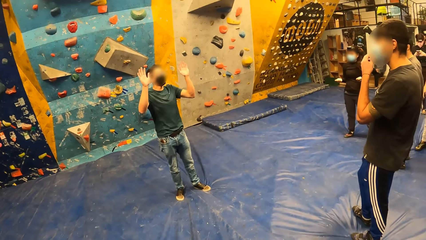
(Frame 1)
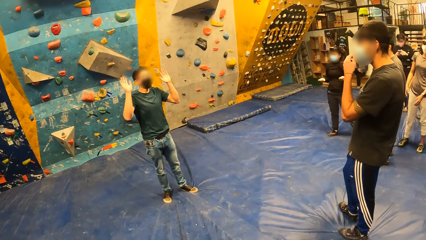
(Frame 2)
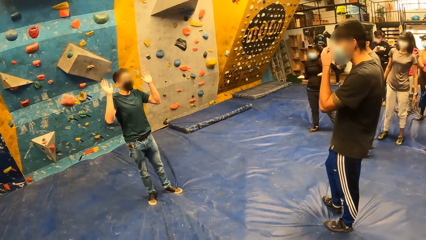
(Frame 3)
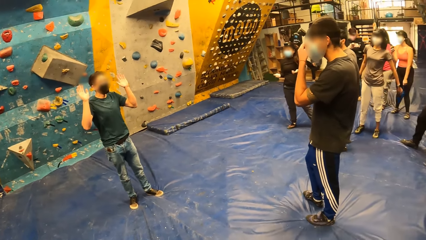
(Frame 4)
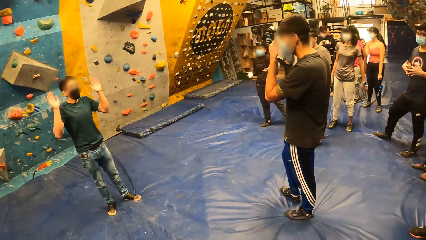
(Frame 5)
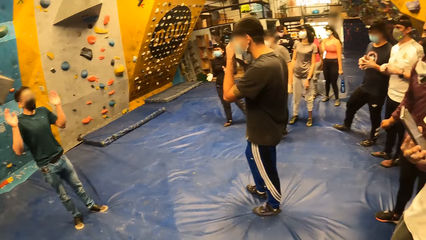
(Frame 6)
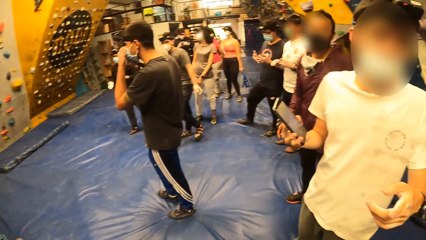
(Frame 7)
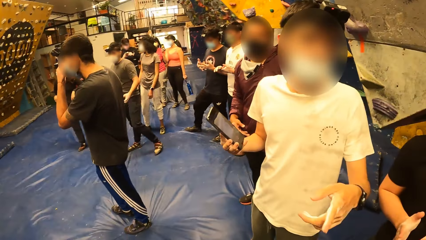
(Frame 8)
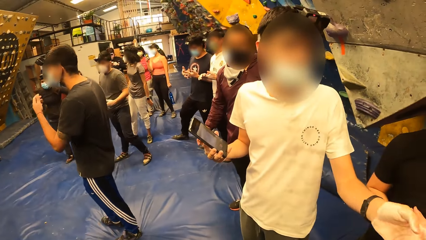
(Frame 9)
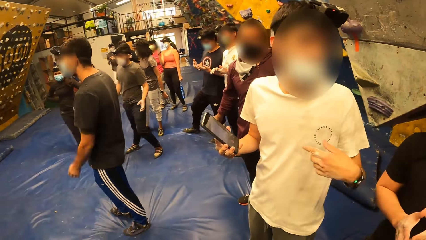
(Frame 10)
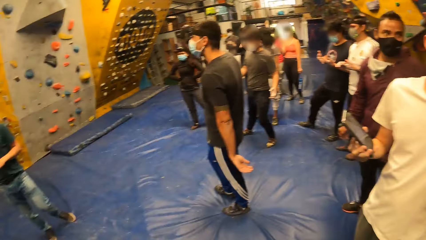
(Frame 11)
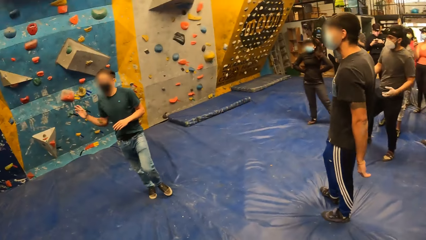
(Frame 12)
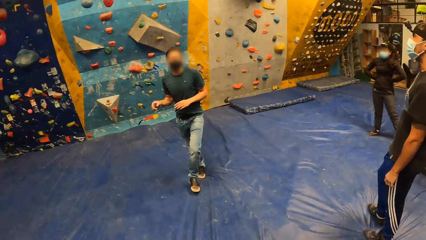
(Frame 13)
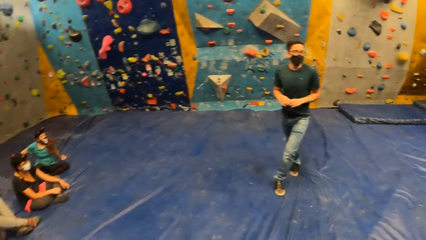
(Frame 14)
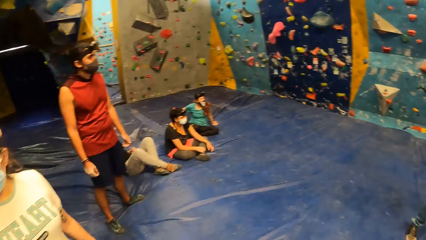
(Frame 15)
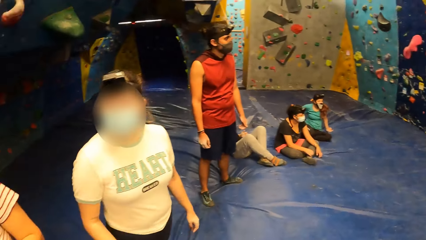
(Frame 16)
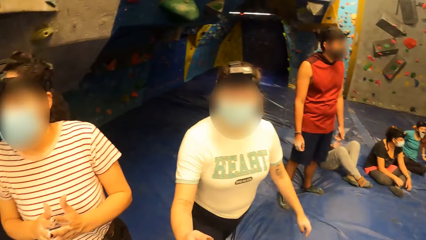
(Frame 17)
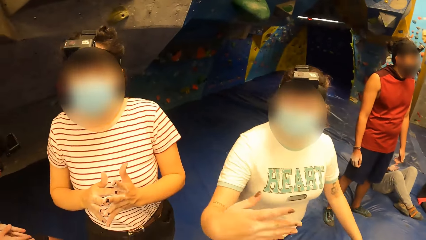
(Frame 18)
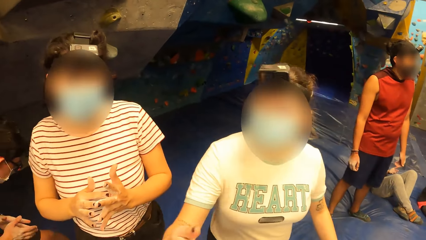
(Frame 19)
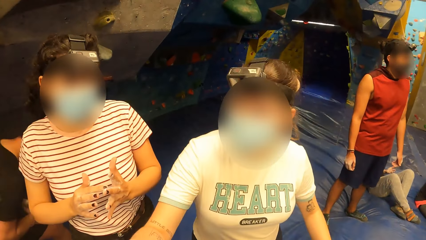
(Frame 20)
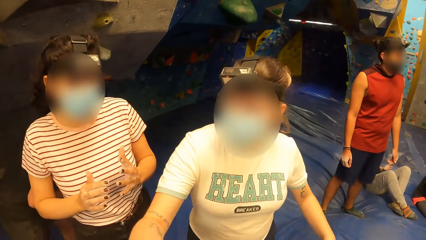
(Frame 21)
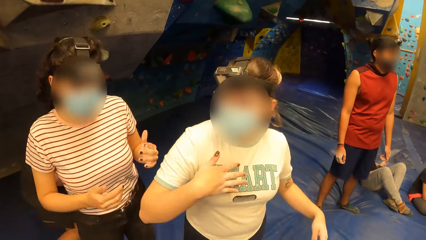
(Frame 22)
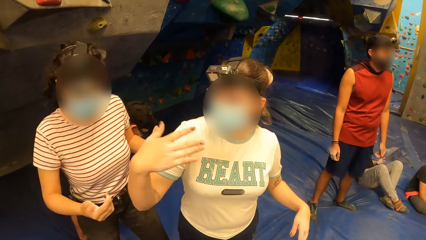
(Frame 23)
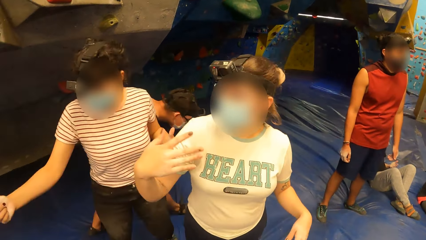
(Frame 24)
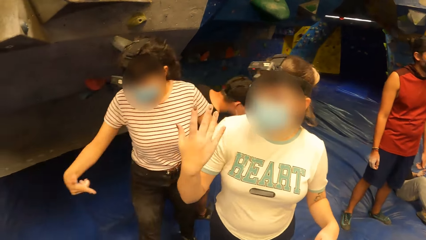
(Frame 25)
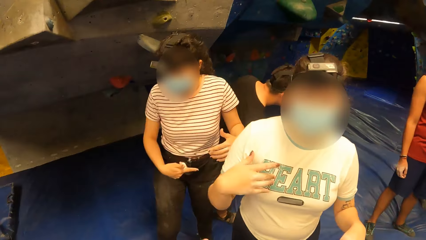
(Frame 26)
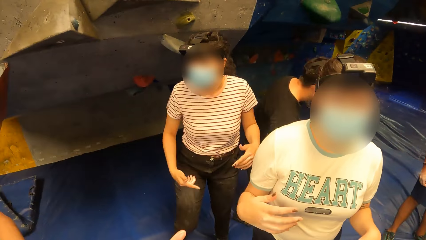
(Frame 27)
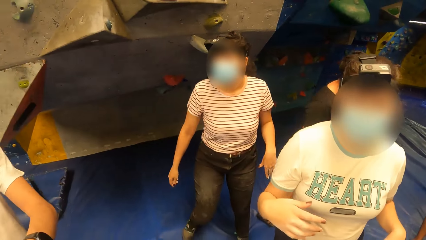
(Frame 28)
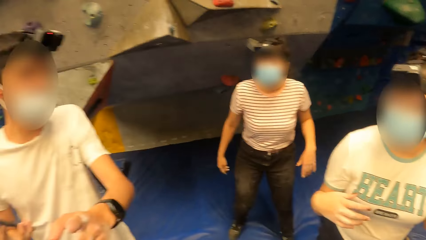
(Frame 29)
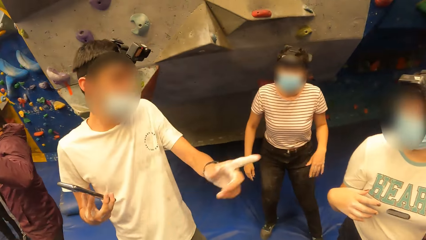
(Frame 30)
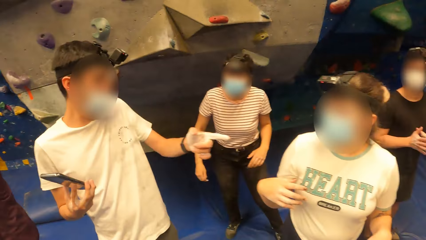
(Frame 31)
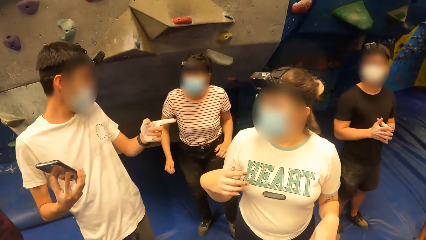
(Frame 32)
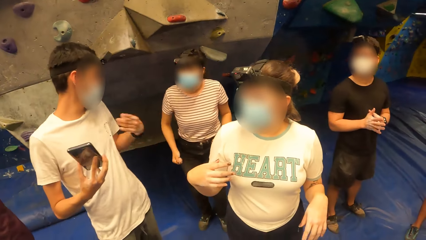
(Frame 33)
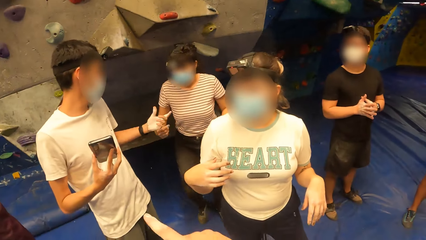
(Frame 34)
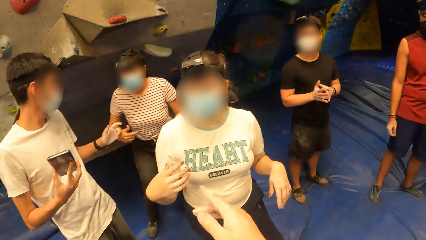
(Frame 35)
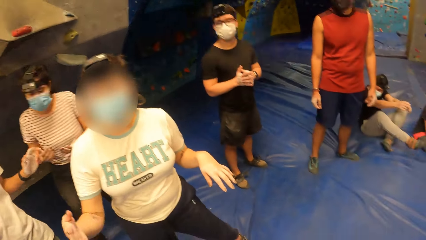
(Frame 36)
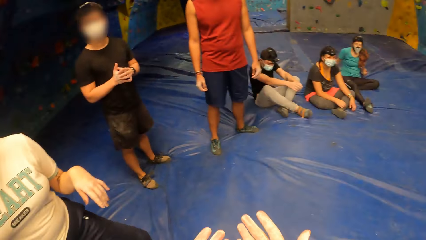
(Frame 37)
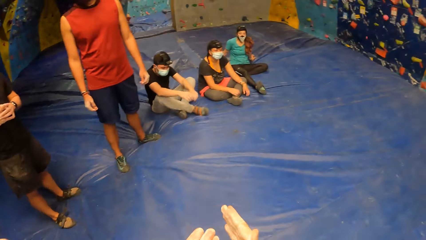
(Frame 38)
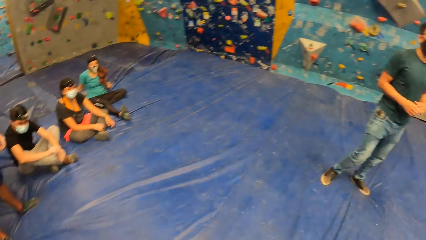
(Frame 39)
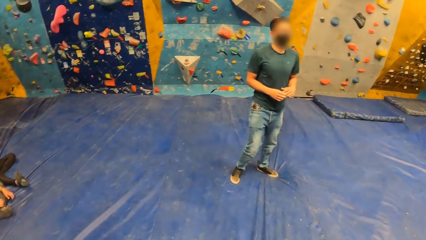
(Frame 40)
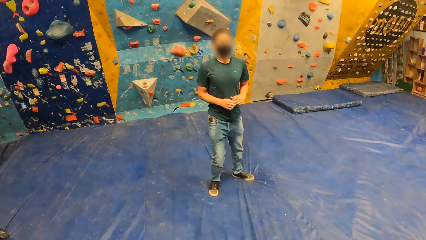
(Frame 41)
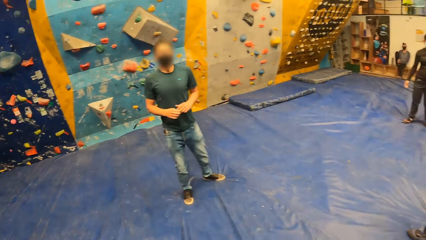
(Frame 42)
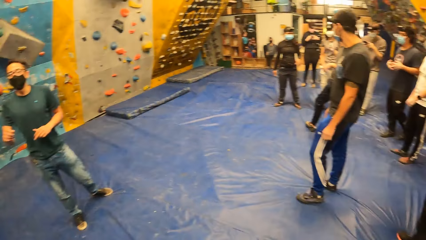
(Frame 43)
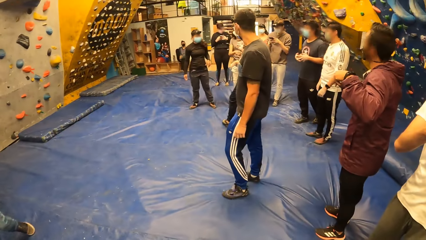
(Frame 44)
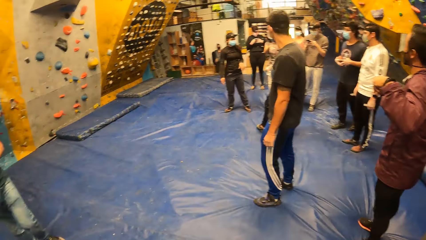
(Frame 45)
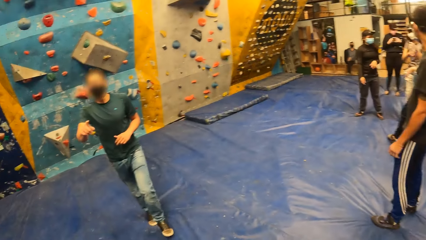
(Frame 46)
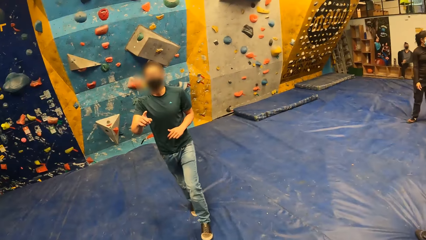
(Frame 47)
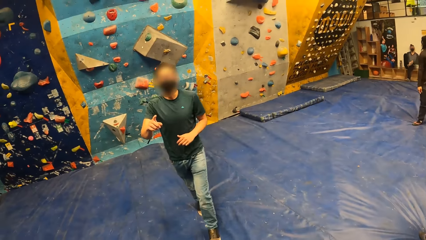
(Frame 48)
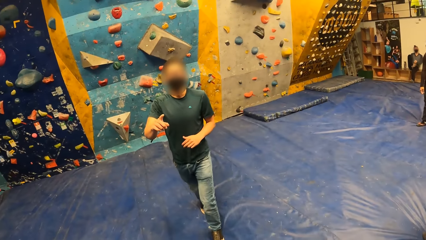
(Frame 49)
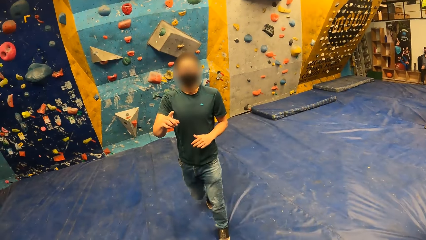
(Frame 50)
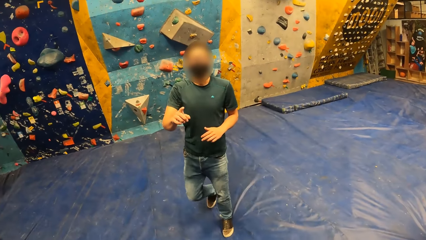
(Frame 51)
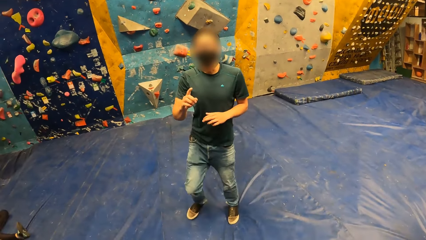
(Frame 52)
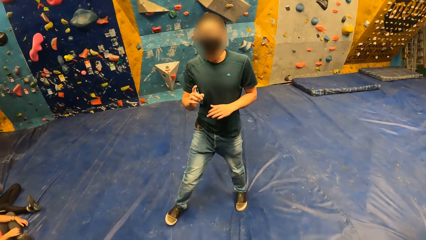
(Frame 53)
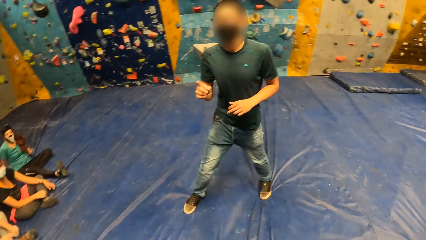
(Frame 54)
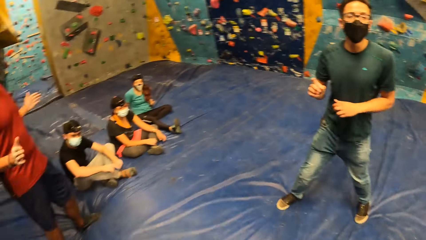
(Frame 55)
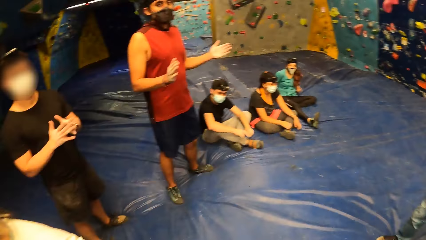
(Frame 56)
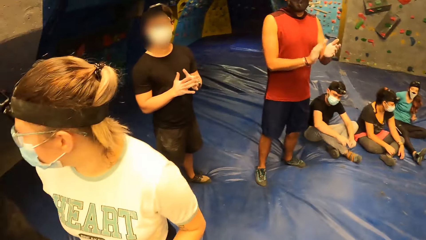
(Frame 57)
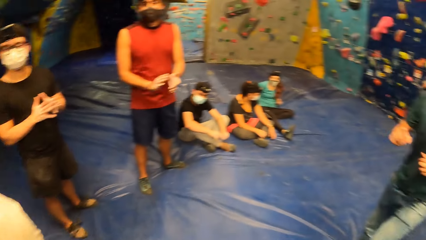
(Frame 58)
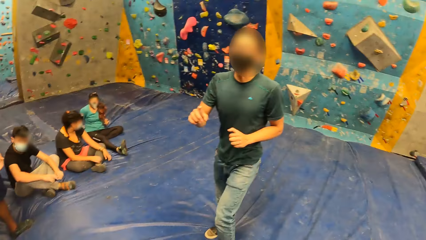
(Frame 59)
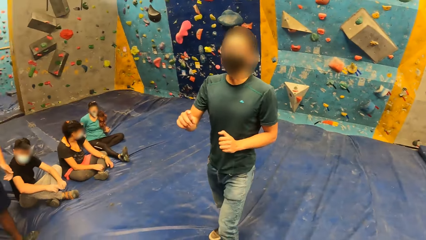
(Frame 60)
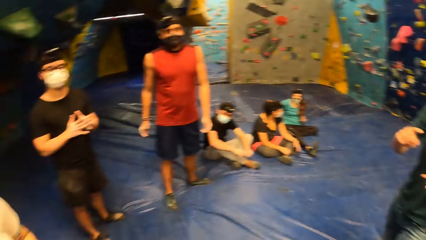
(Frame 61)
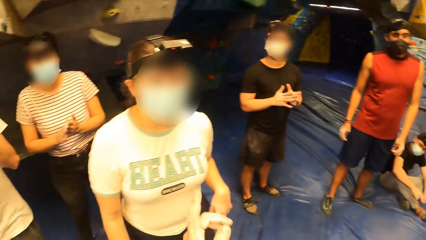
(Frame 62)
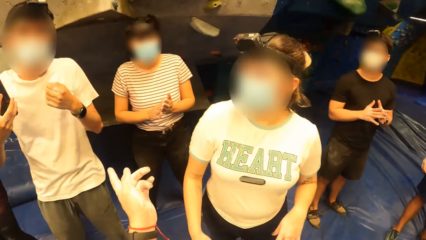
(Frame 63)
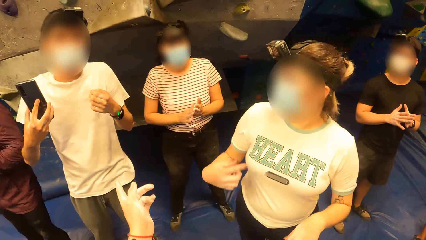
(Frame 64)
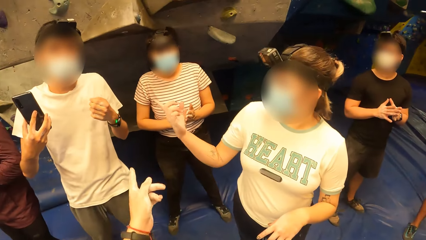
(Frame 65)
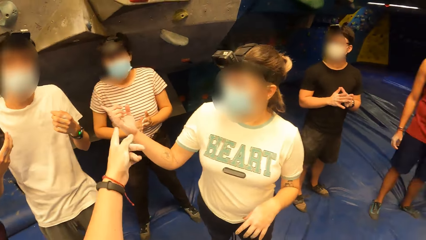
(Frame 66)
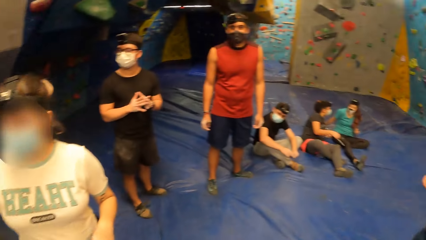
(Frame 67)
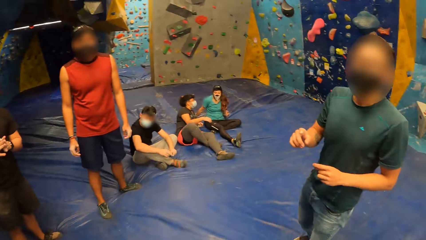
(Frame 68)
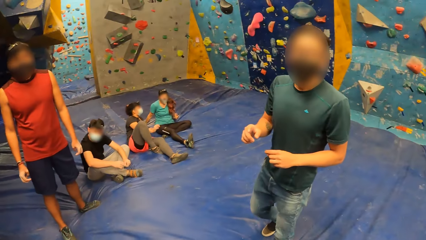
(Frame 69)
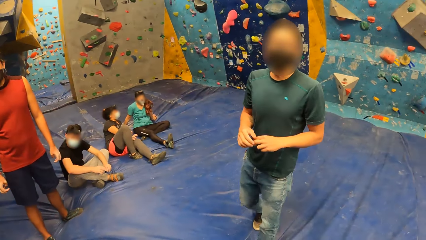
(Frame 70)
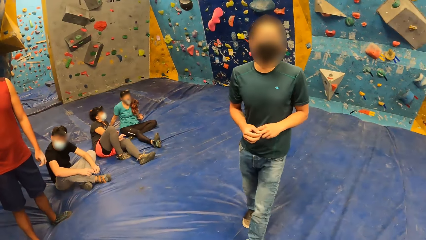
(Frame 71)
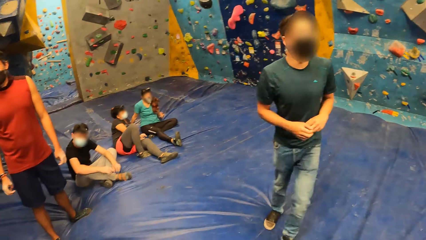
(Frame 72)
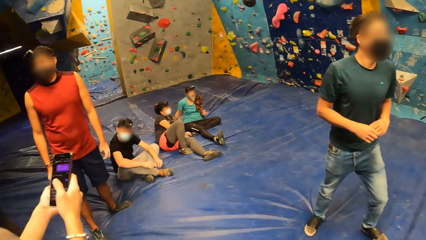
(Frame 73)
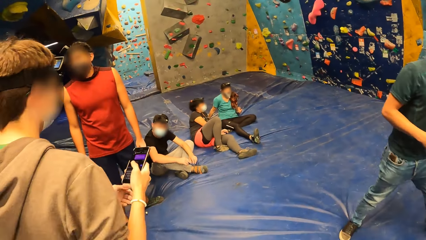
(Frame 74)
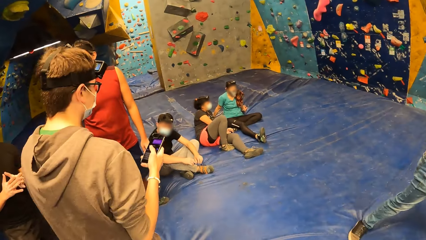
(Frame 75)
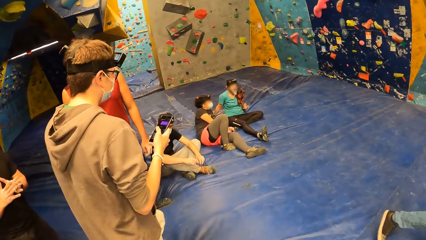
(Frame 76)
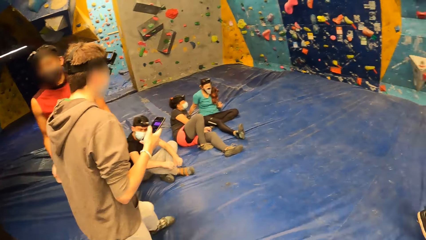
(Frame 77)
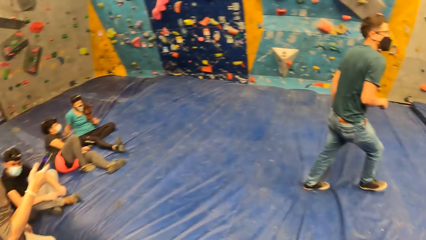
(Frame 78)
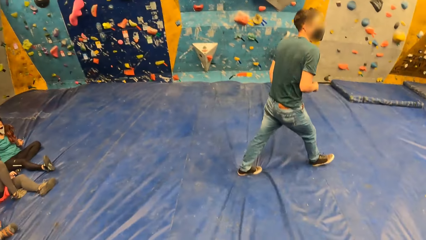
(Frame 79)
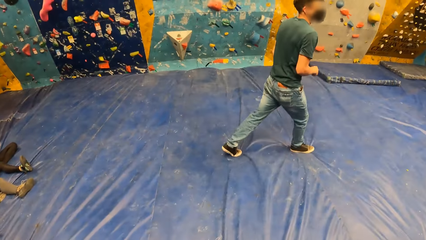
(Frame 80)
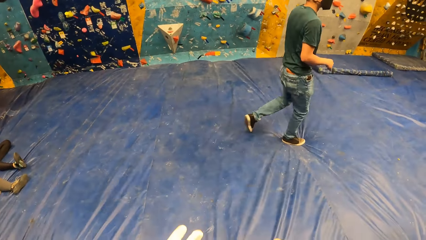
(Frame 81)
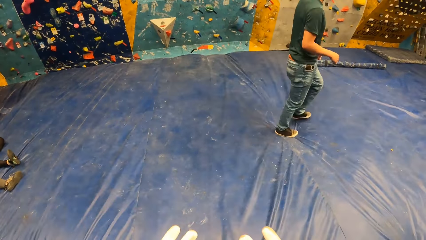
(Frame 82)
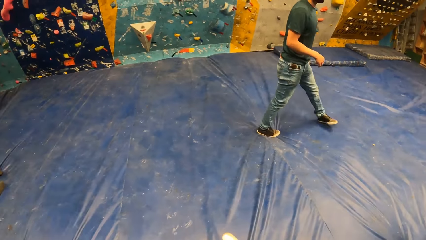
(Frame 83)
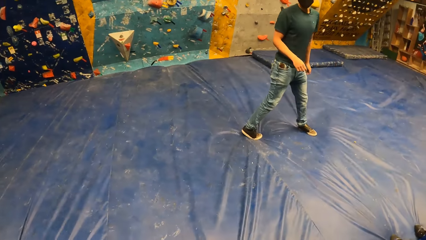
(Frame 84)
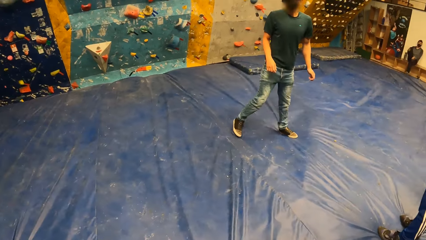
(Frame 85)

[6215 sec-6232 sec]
The camera wearer interacts with a group of people.
